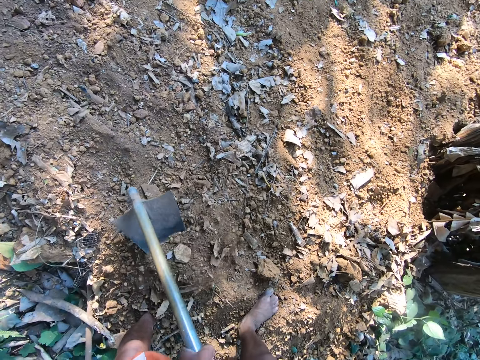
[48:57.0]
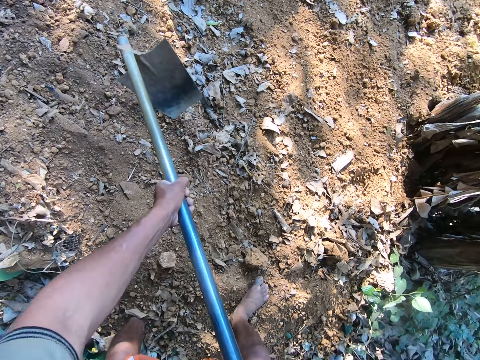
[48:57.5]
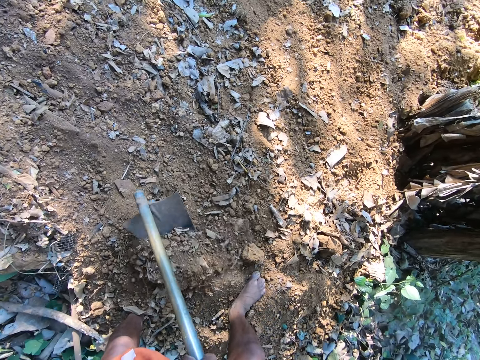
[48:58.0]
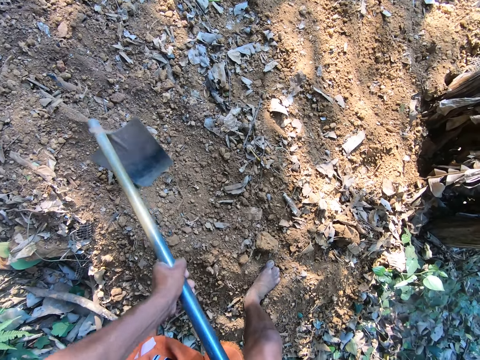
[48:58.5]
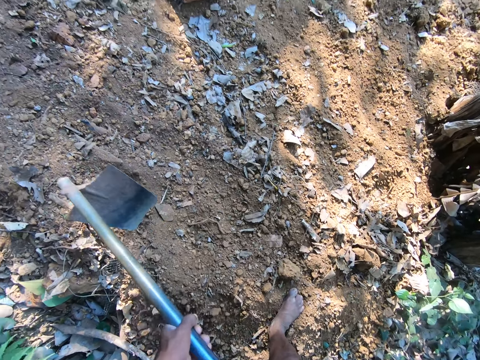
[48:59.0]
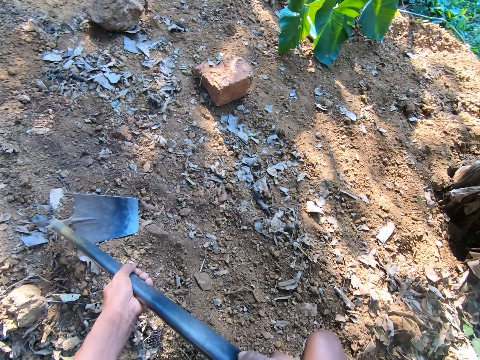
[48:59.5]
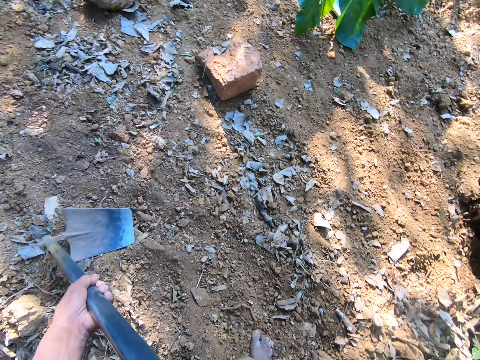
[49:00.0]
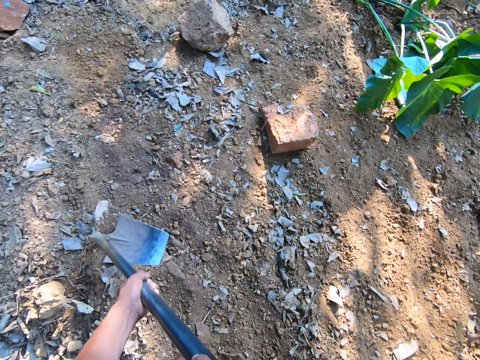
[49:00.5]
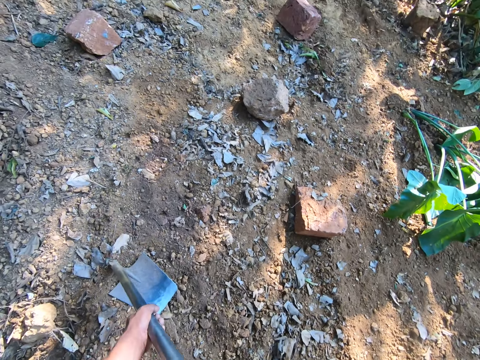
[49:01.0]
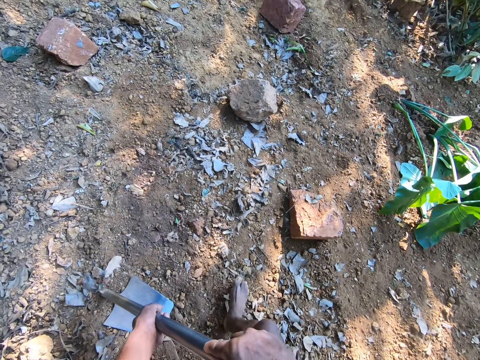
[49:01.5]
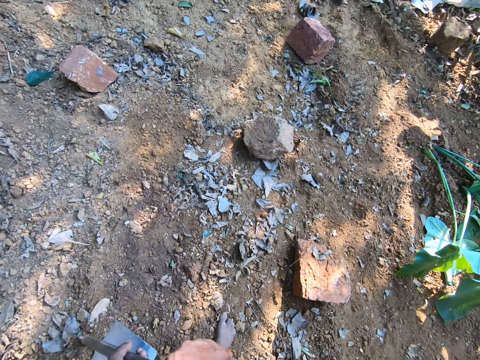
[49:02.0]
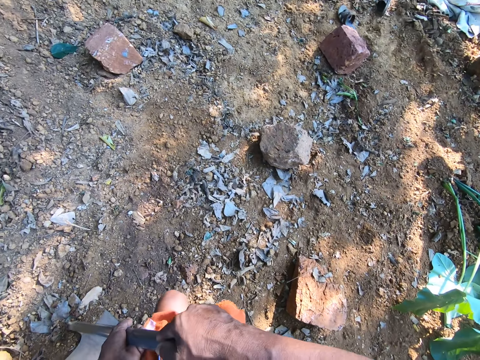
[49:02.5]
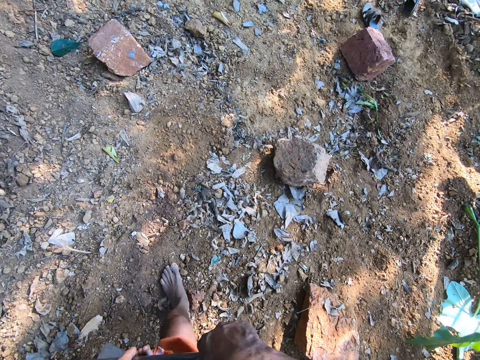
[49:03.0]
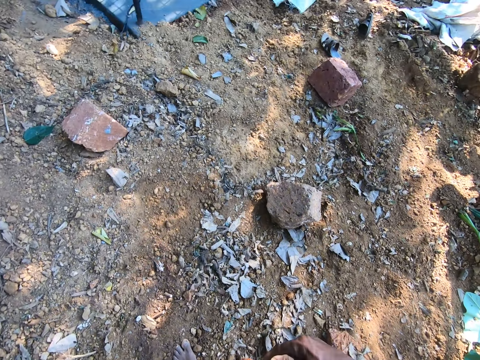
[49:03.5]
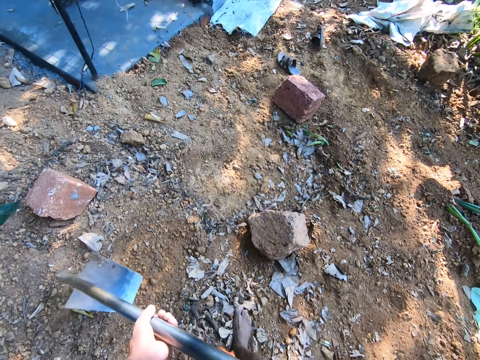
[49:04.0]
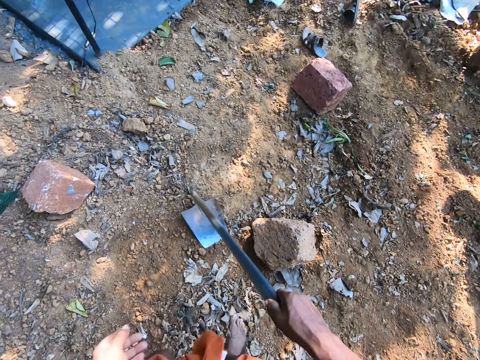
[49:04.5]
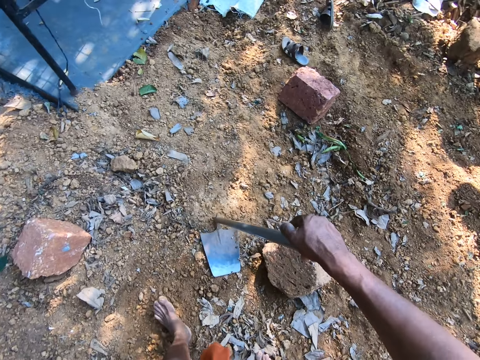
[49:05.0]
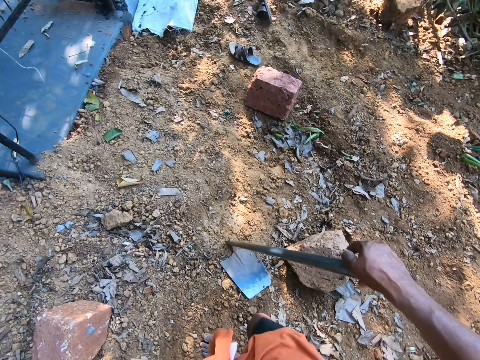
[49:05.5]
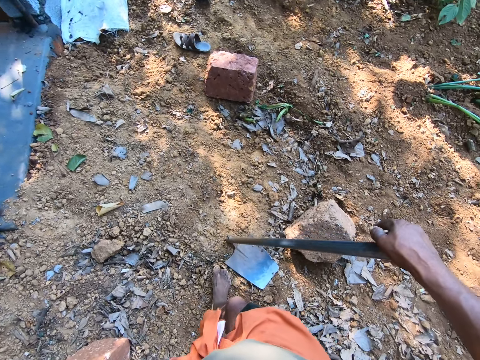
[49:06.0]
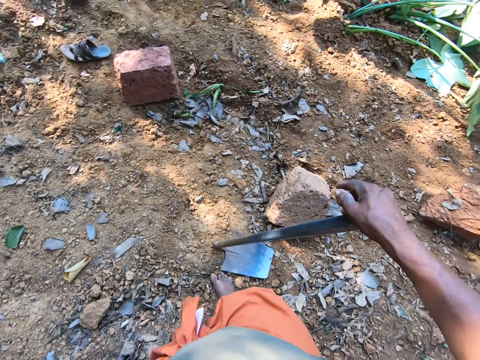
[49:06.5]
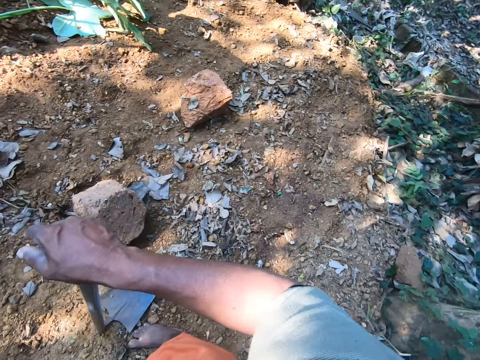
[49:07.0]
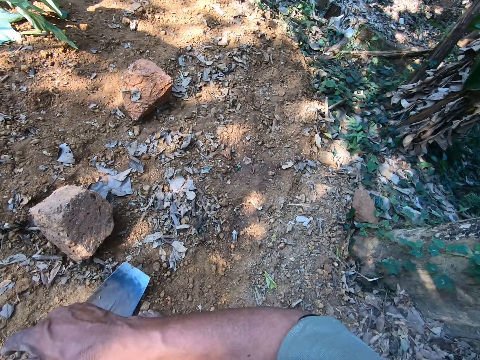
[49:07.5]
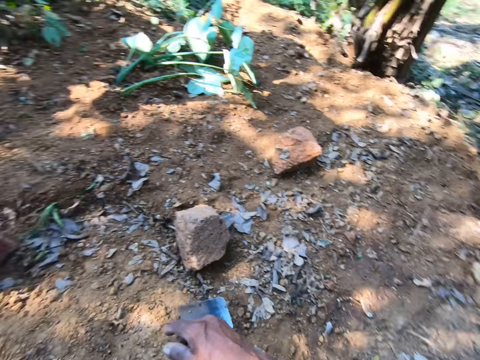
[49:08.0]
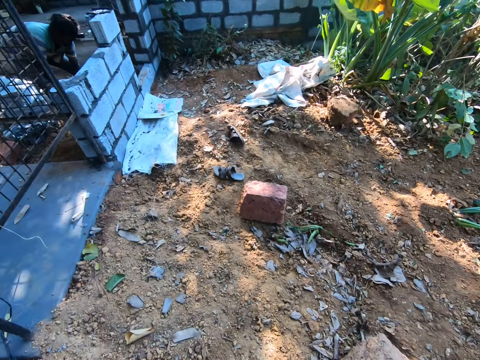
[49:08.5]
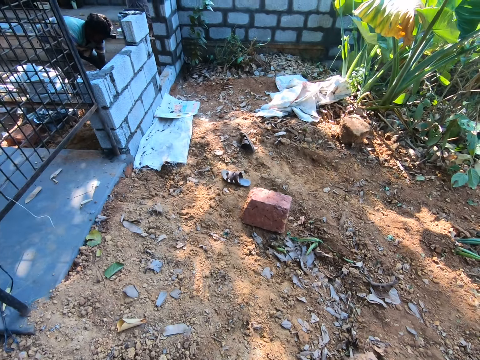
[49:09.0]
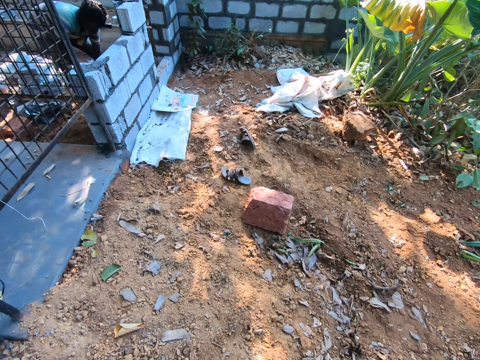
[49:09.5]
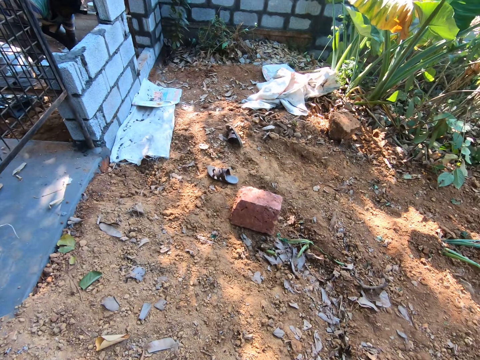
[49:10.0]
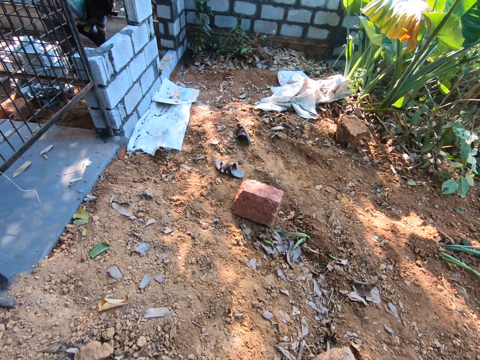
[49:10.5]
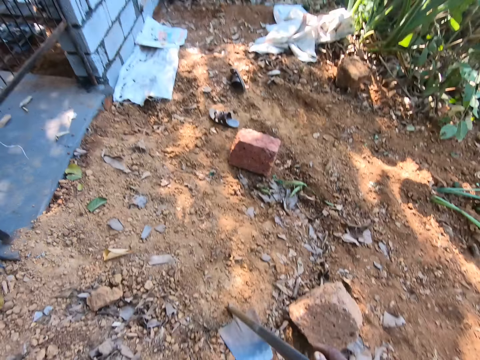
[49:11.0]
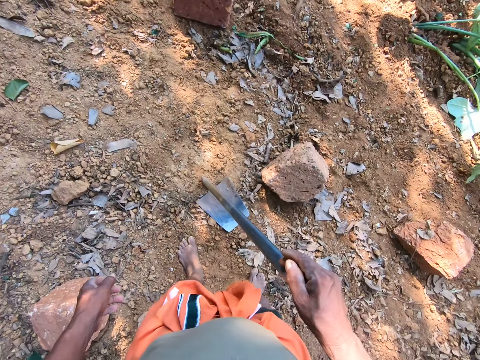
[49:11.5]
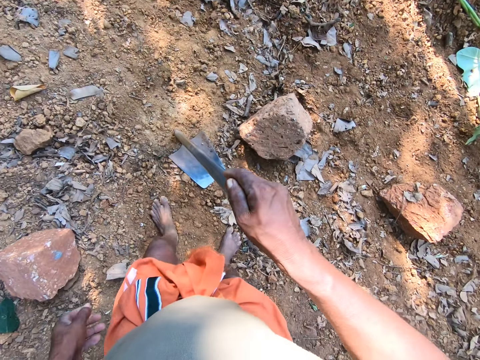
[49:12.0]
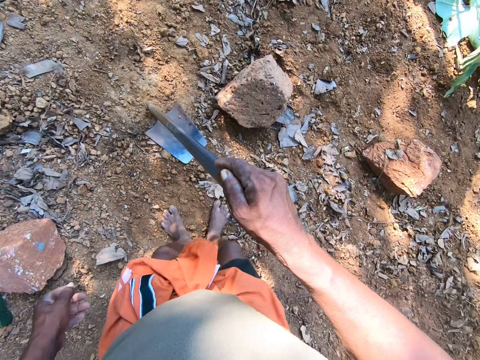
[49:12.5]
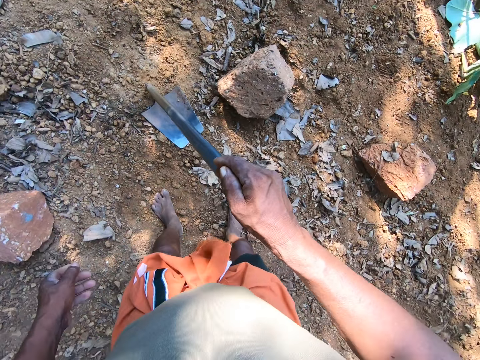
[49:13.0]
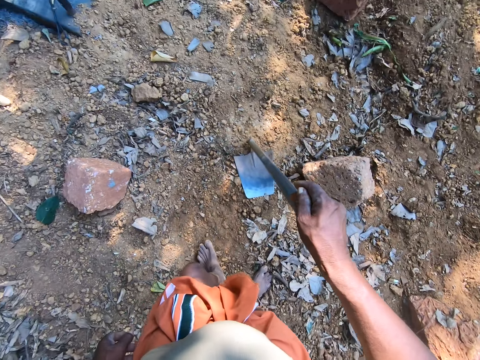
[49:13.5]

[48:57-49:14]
The camera wearer drops the hoe in the ground with both hands. He walks in a garden. He drops the hoe in the ground with his right hand. A man hits something. The man converses with the camera wearer.

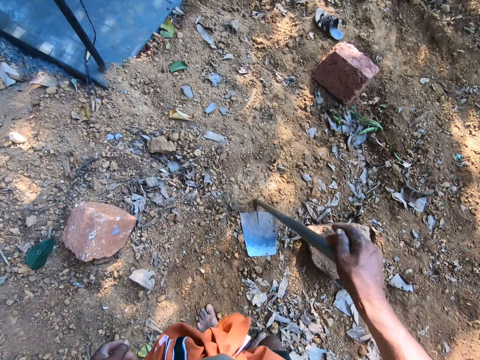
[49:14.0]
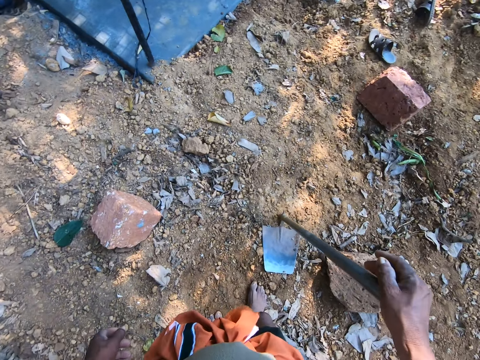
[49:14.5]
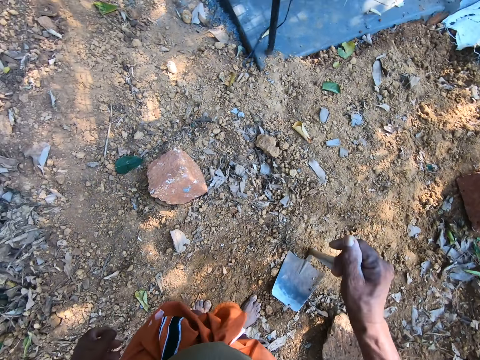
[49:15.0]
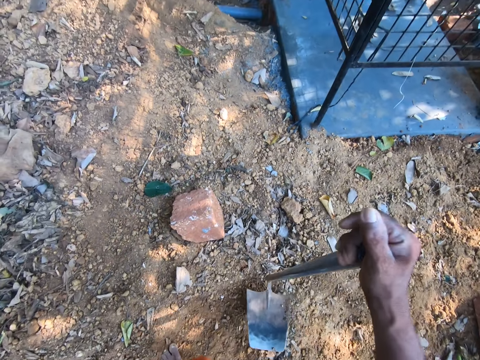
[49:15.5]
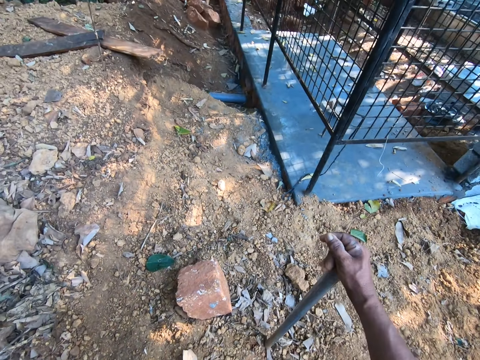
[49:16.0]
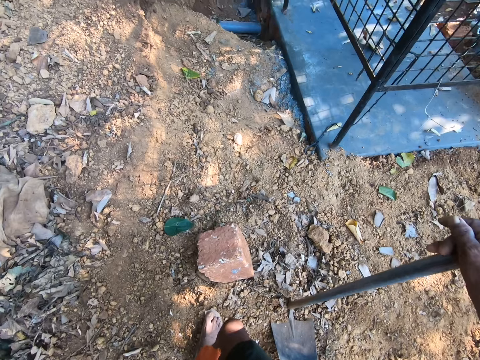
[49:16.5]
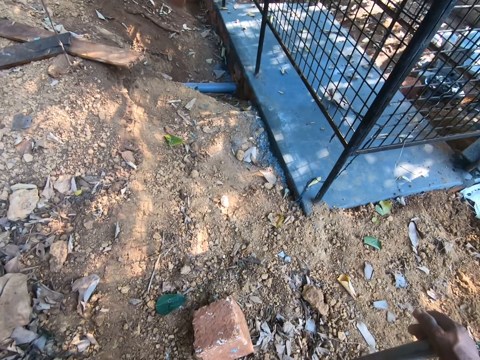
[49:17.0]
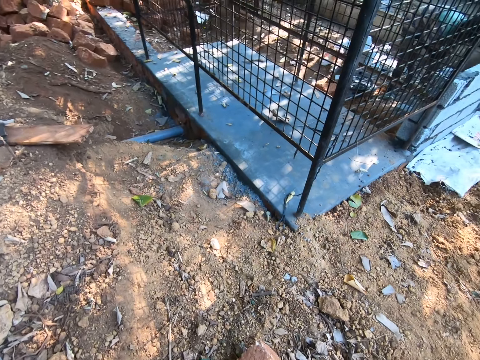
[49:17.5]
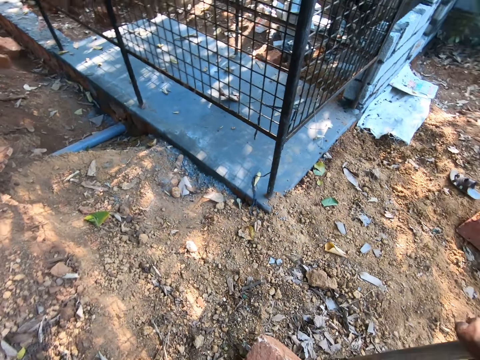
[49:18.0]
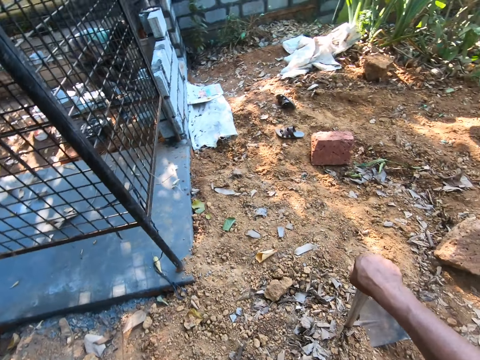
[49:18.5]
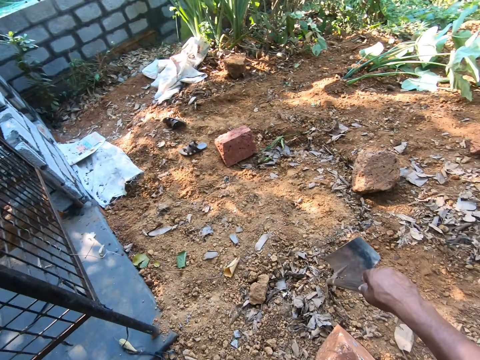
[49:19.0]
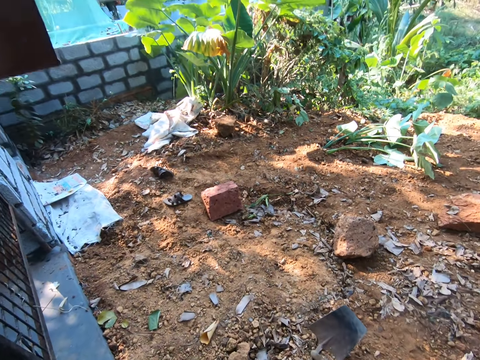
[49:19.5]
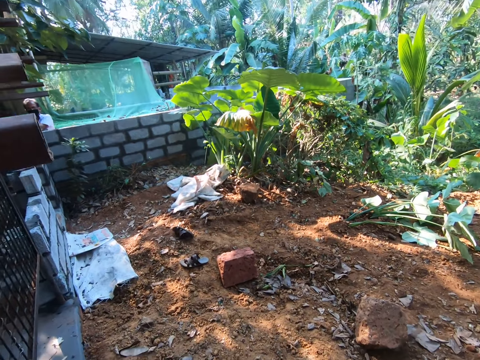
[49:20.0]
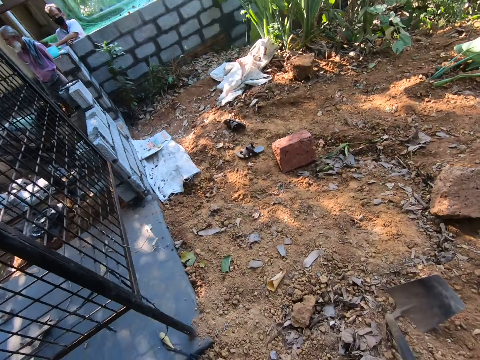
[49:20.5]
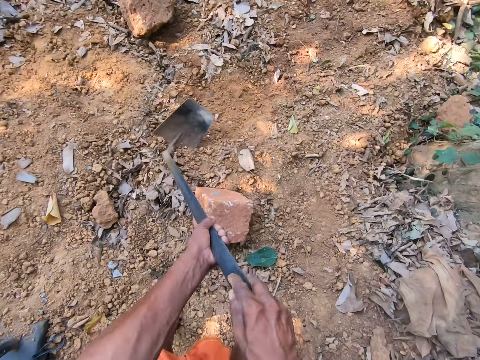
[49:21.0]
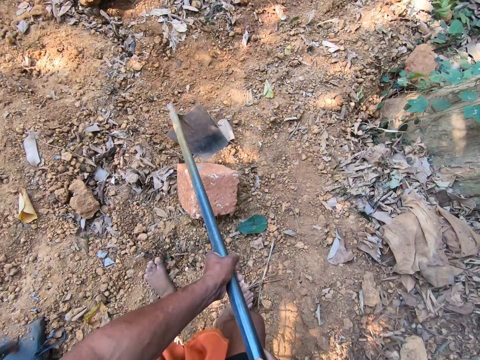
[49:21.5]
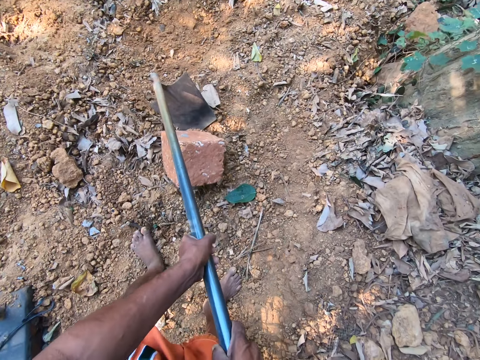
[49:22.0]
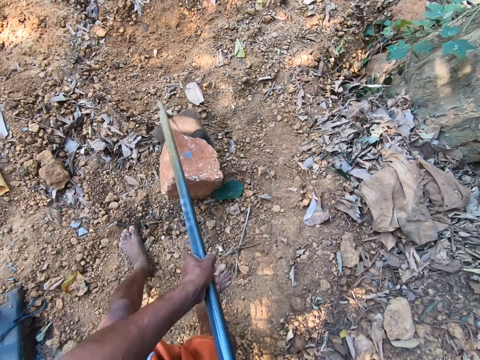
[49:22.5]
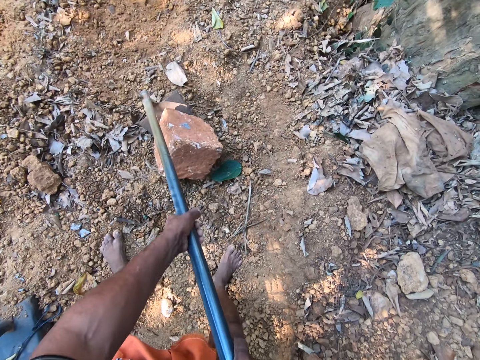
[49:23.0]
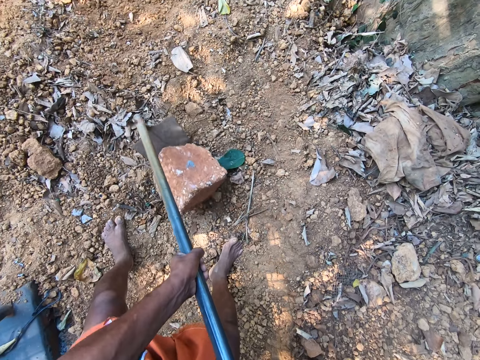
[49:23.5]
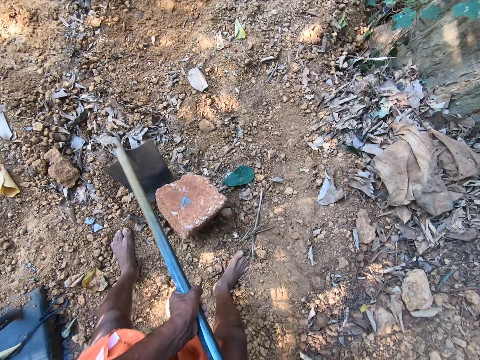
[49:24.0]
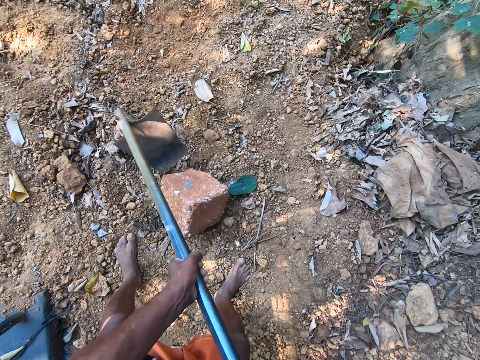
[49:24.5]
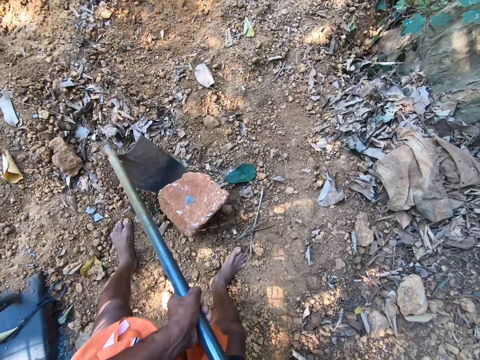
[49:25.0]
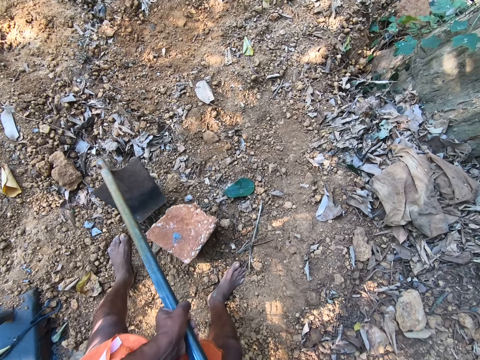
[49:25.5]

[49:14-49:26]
The camera wearer drops the hoe in the ground with his right hand. He holds the jembe. He converses. He moves a rock on the ground with the hoe in both hands.
